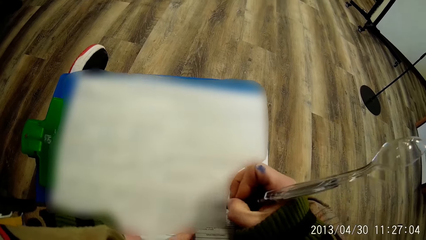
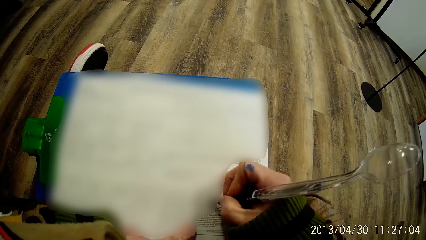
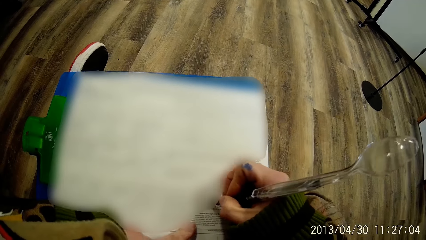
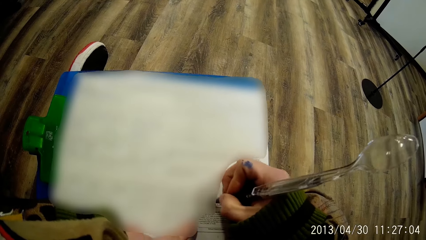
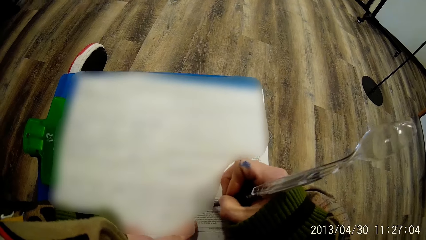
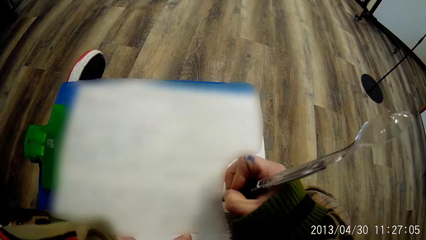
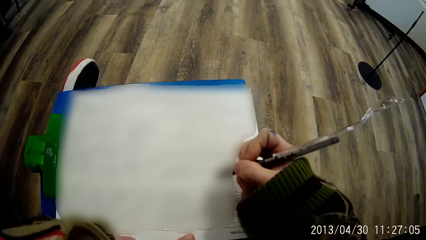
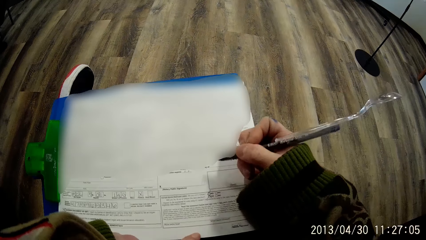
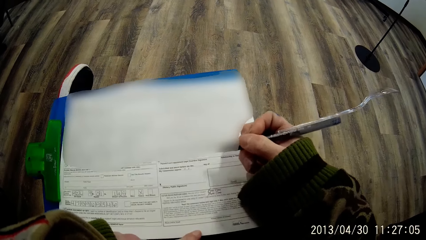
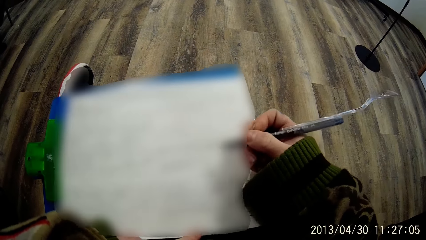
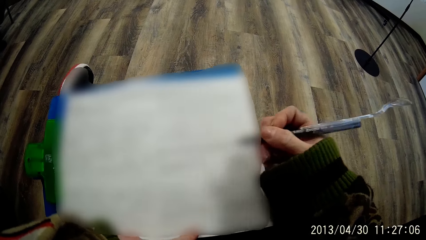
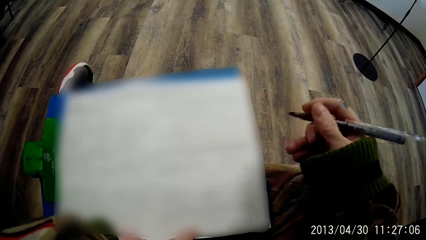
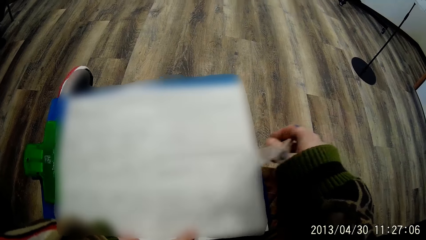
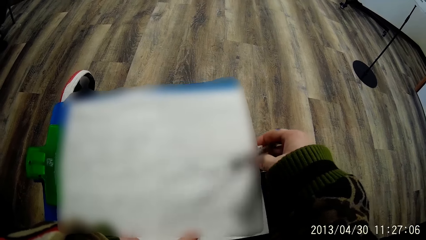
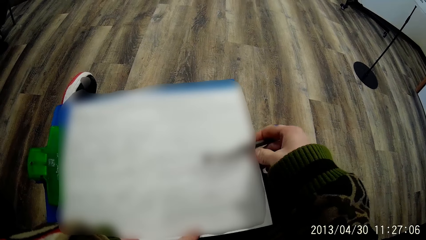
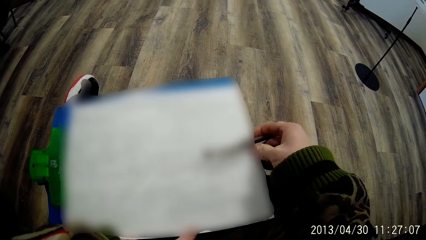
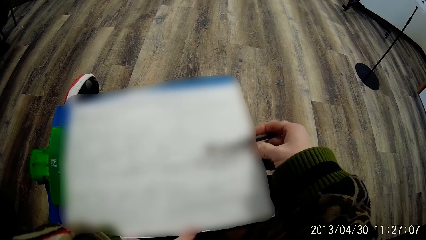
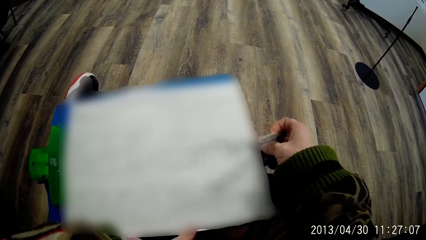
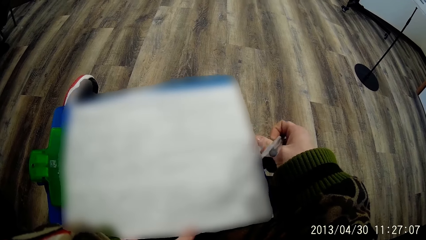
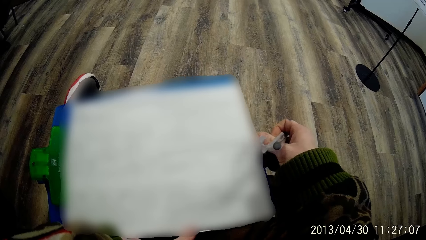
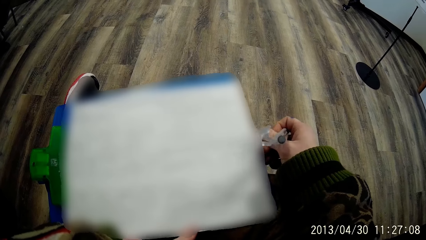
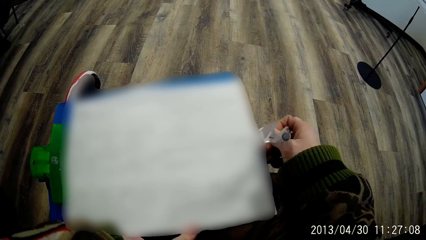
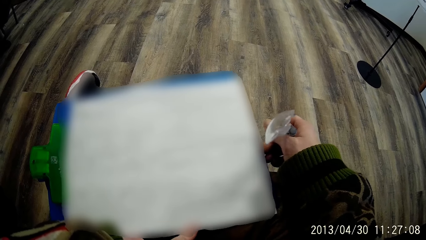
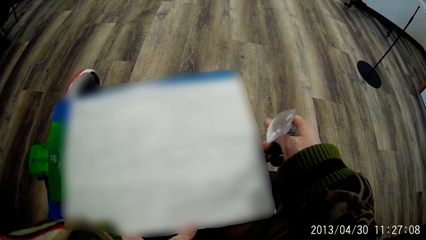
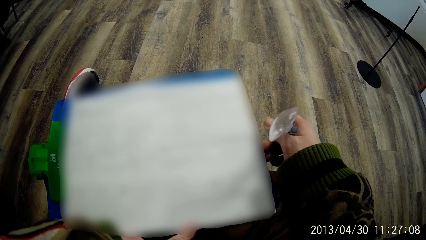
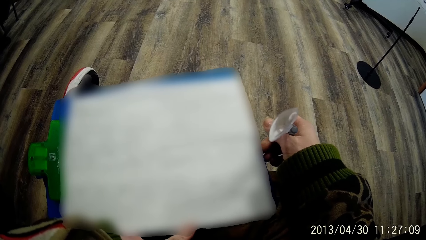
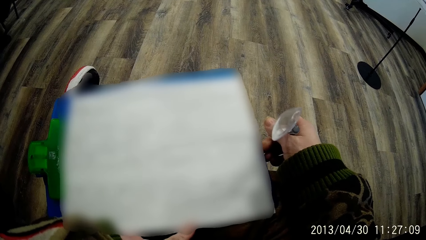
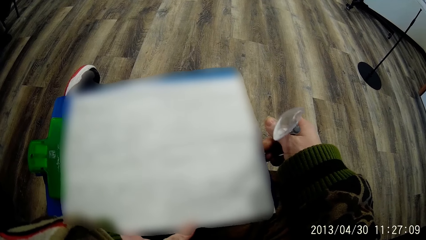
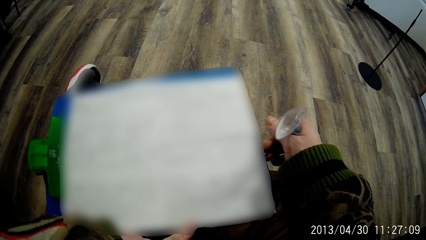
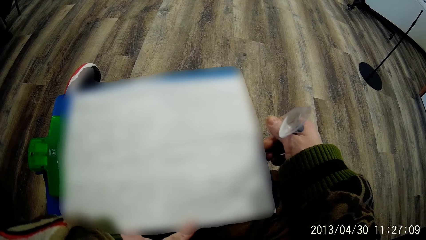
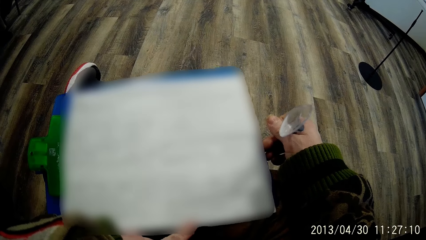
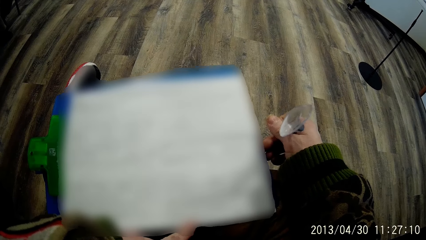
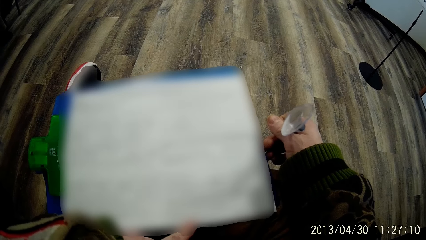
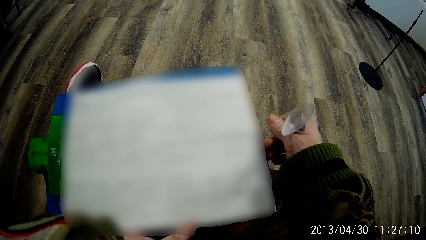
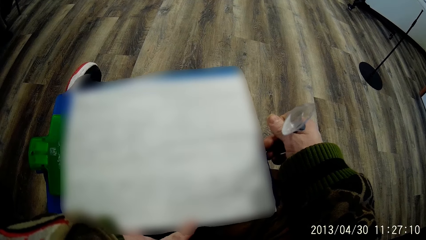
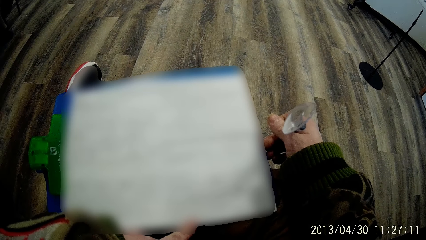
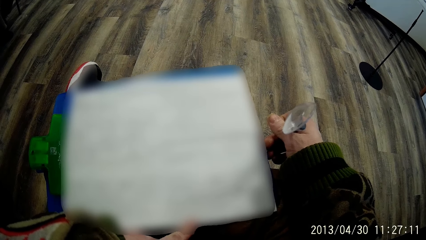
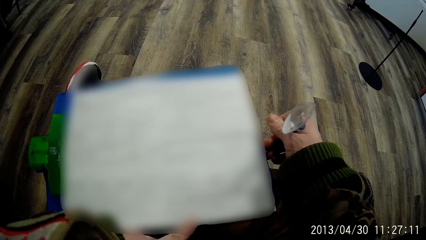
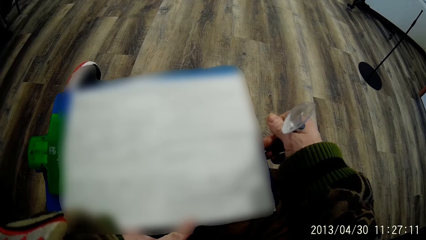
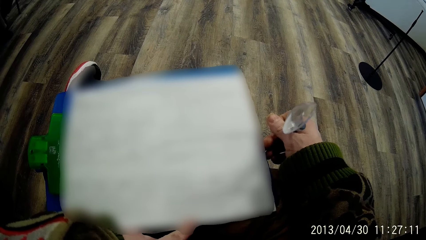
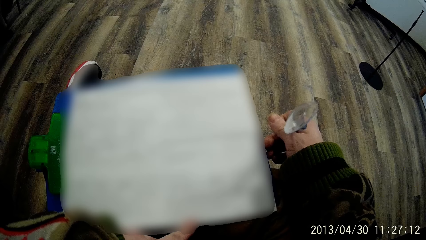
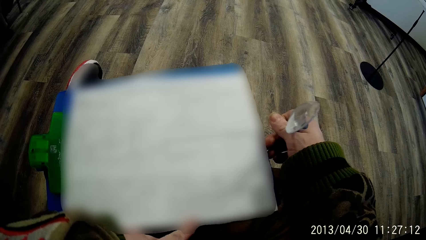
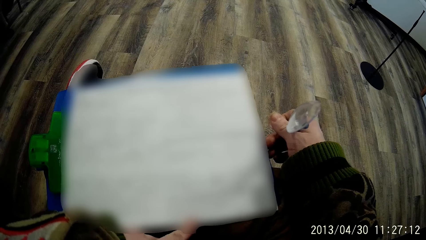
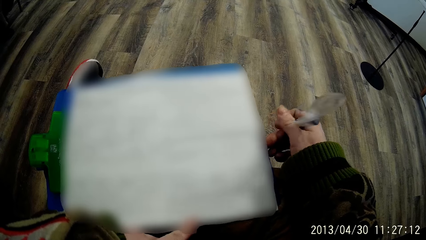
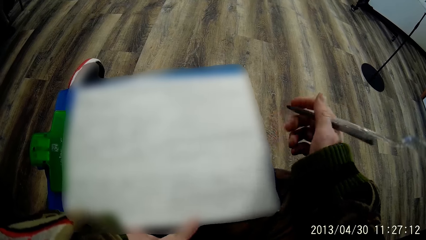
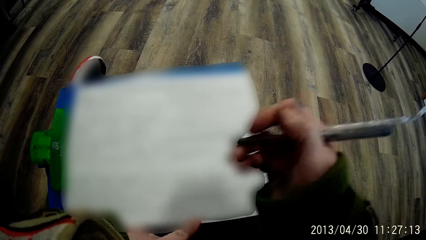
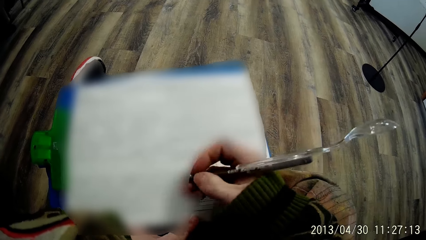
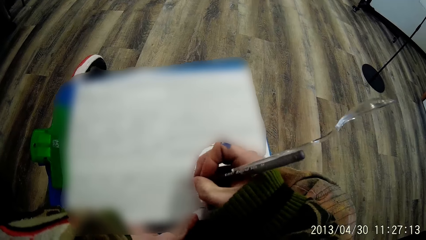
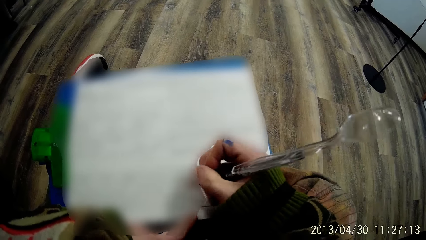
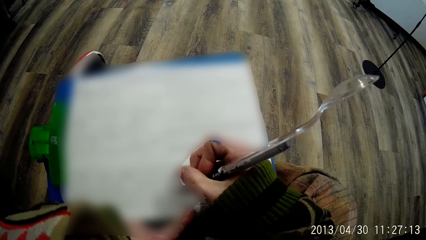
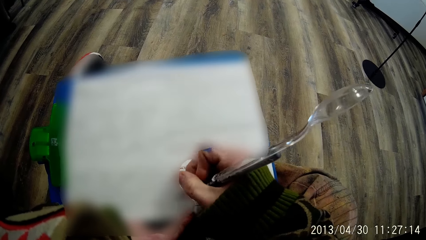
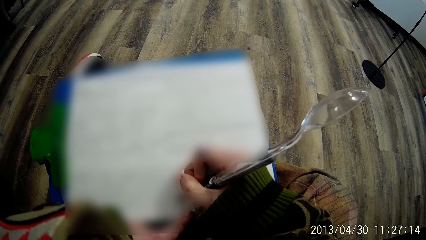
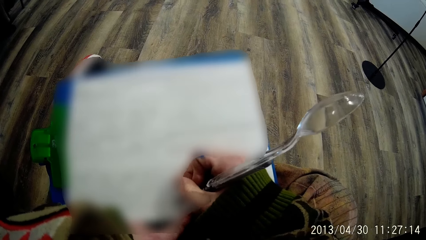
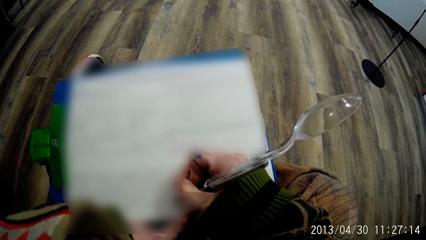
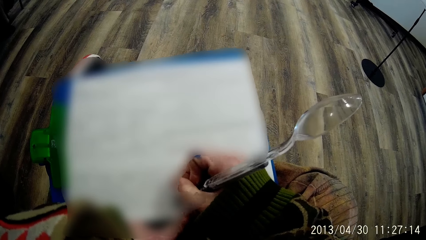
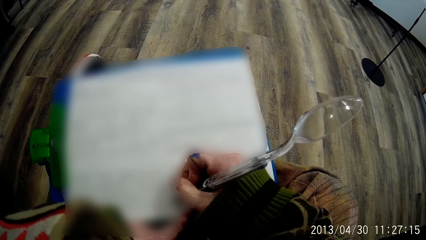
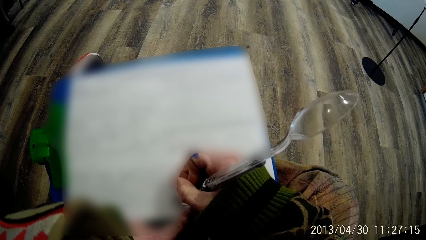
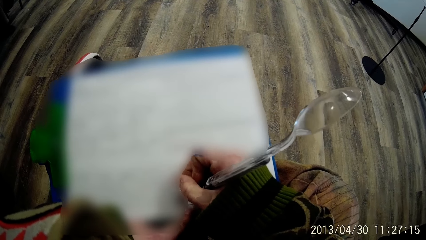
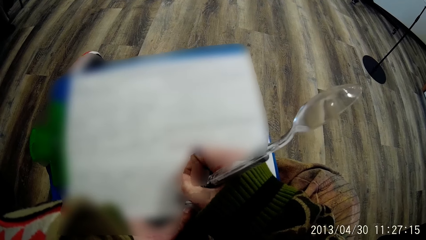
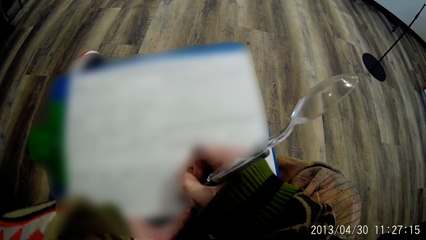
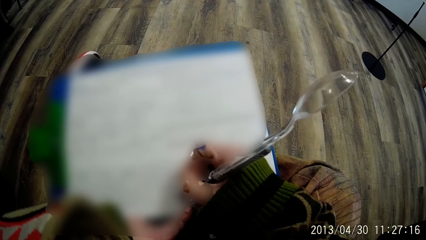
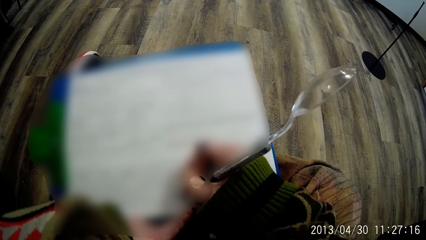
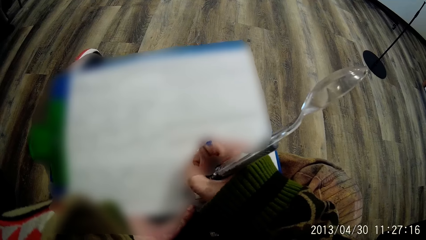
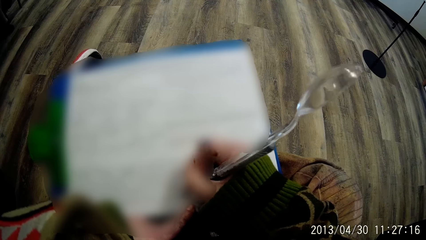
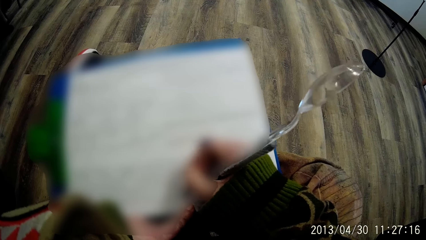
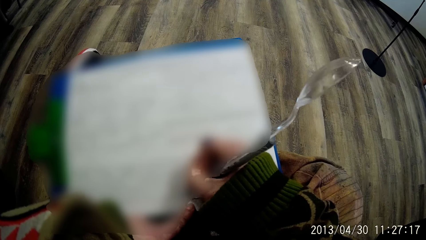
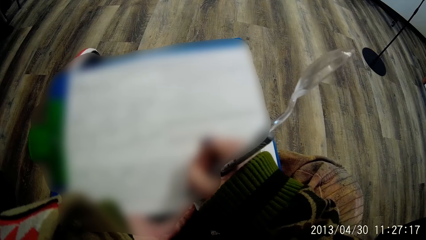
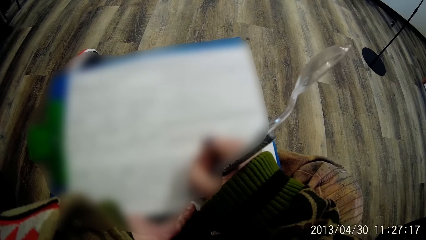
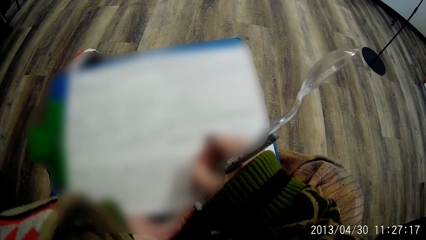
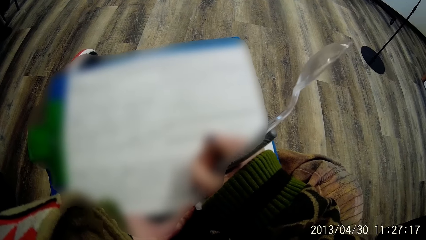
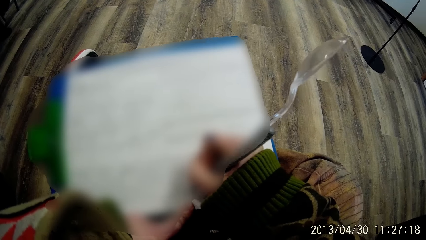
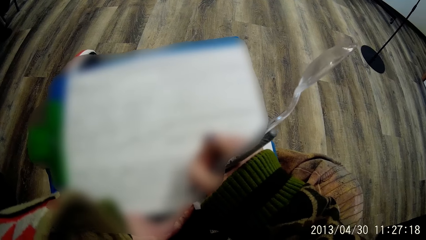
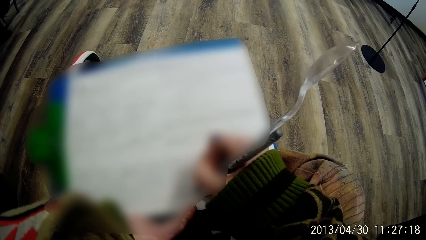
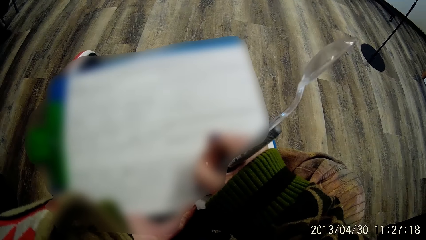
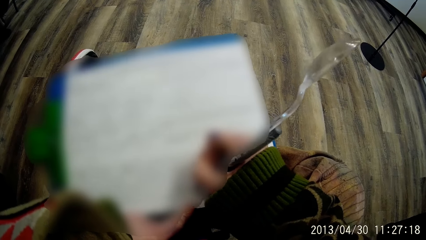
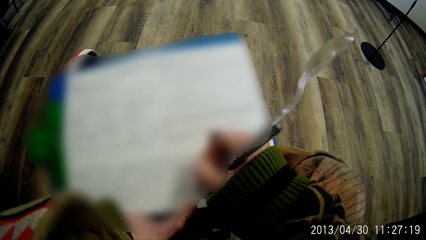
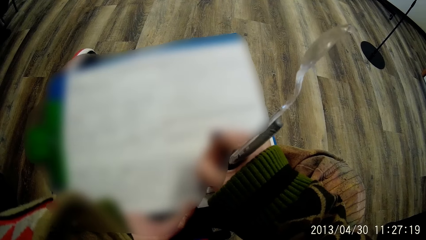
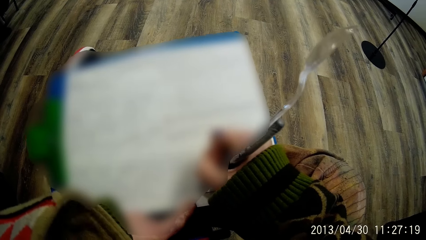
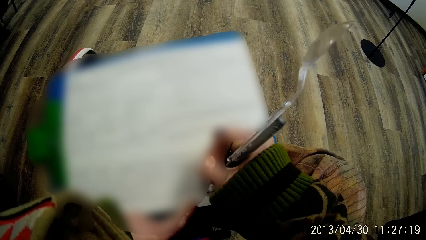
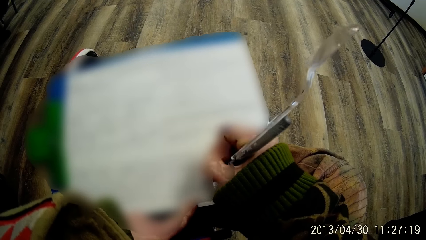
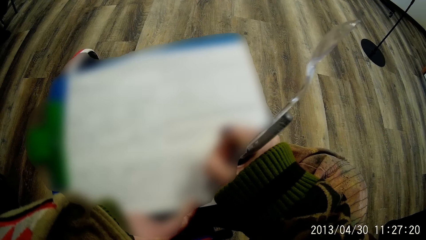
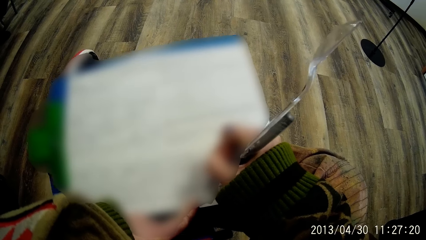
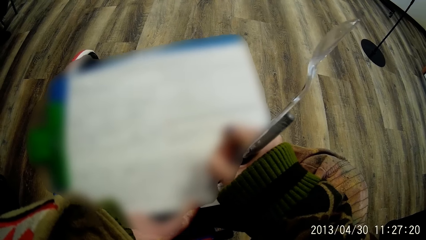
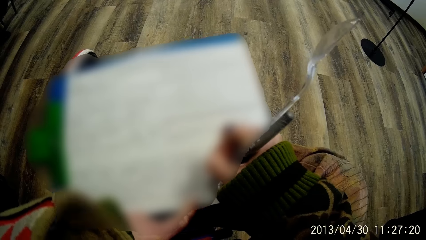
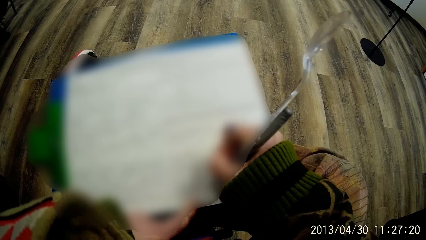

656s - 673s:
The camera wearer signs on the form on the notepad with the pen in his right hand. He stares at the paper. He writes on the form on the notepad with his right hand.
